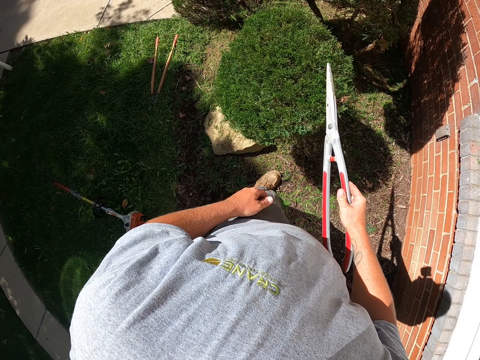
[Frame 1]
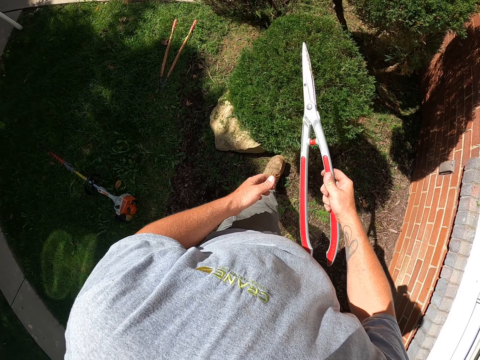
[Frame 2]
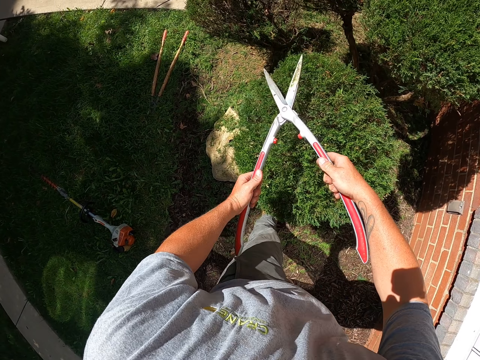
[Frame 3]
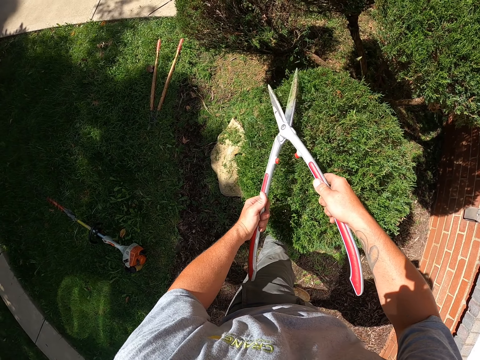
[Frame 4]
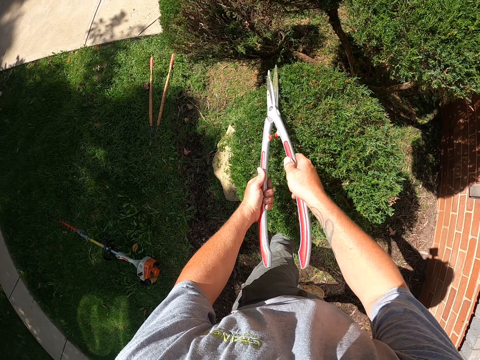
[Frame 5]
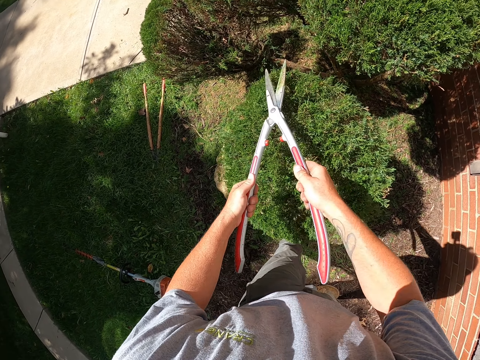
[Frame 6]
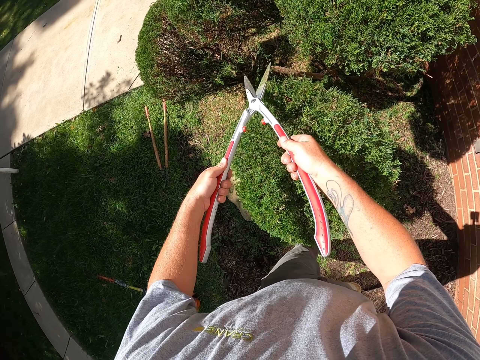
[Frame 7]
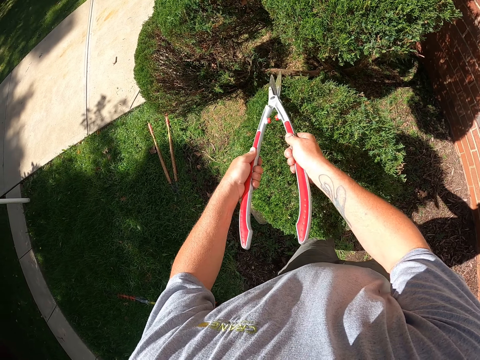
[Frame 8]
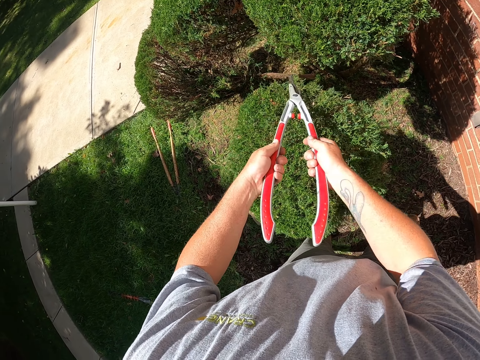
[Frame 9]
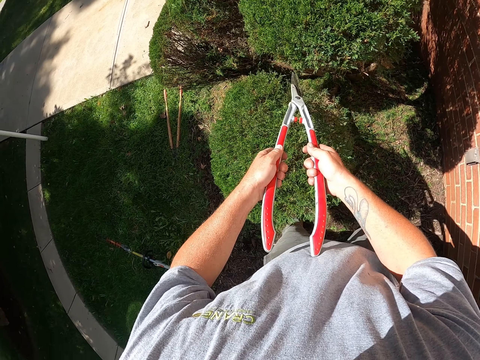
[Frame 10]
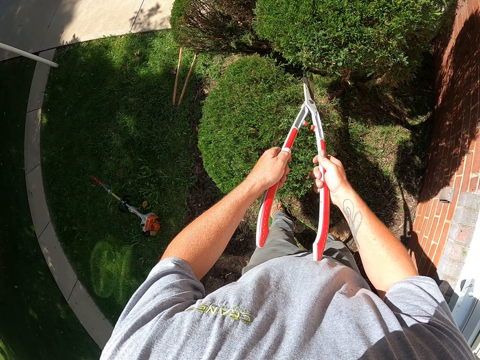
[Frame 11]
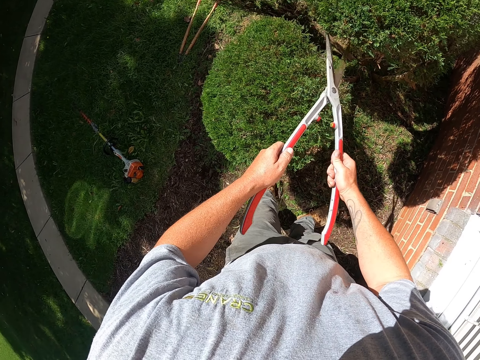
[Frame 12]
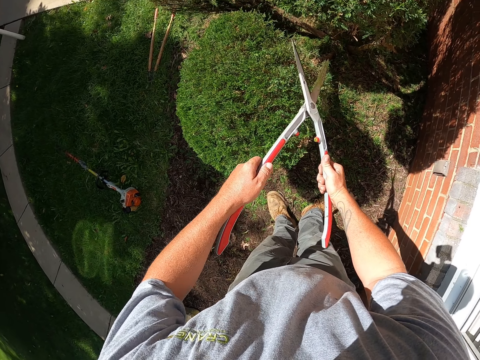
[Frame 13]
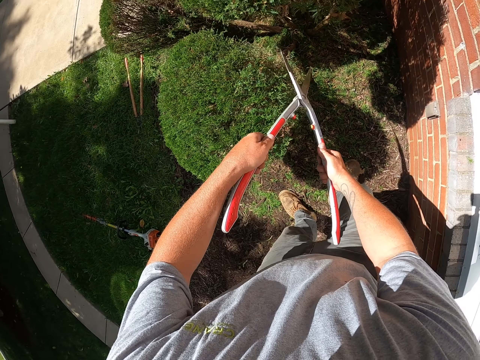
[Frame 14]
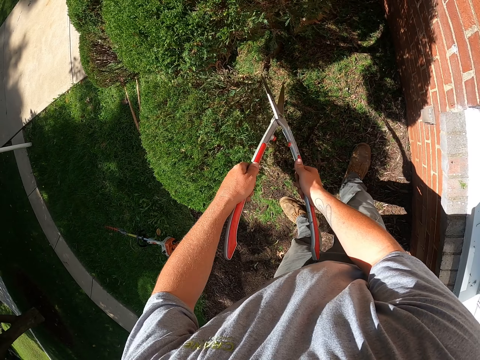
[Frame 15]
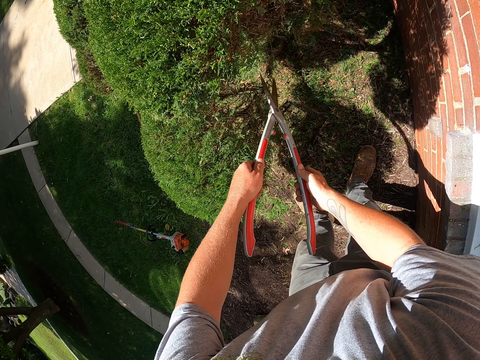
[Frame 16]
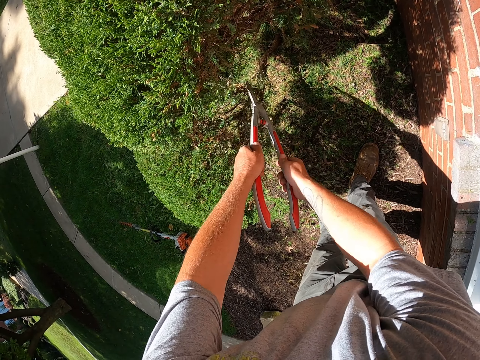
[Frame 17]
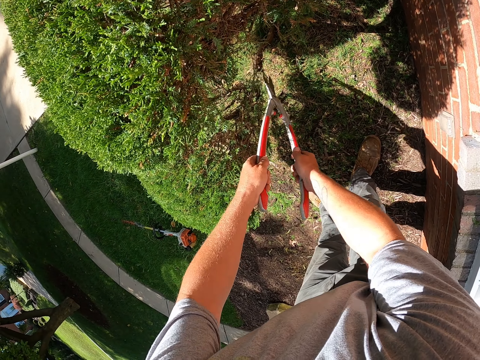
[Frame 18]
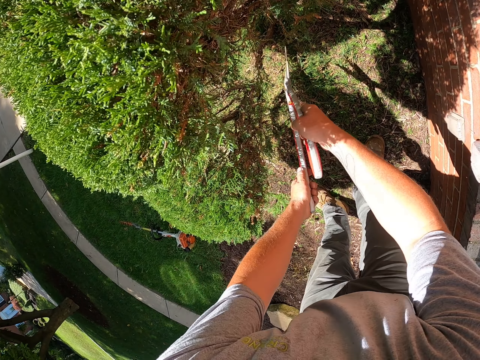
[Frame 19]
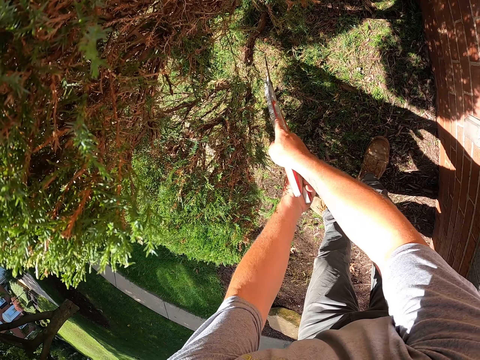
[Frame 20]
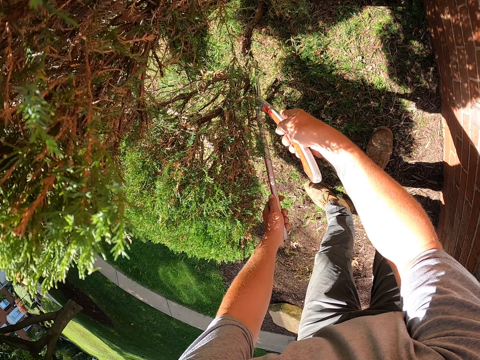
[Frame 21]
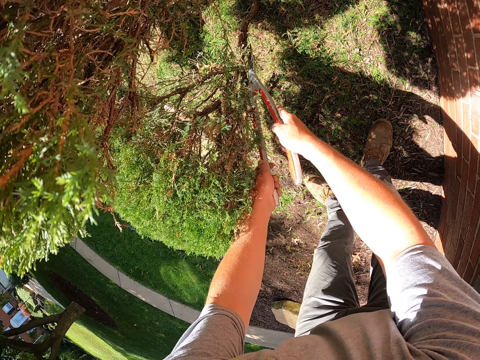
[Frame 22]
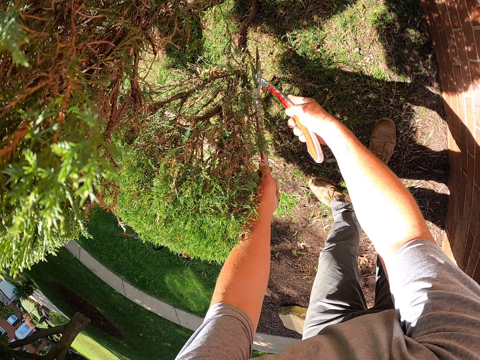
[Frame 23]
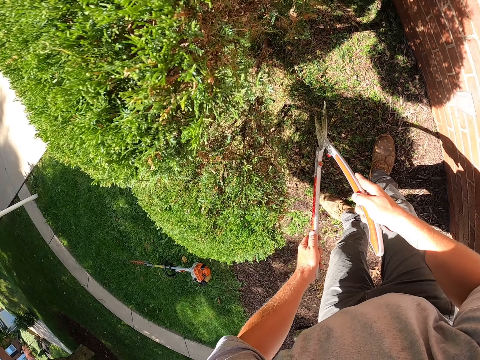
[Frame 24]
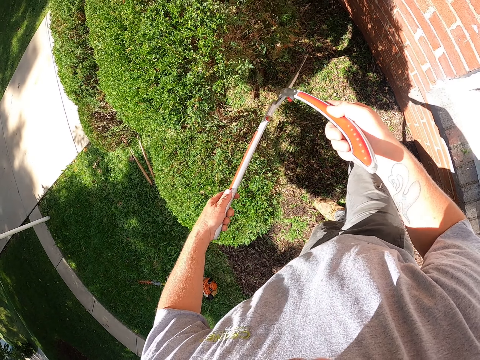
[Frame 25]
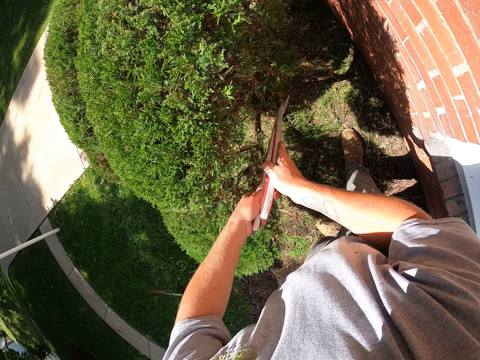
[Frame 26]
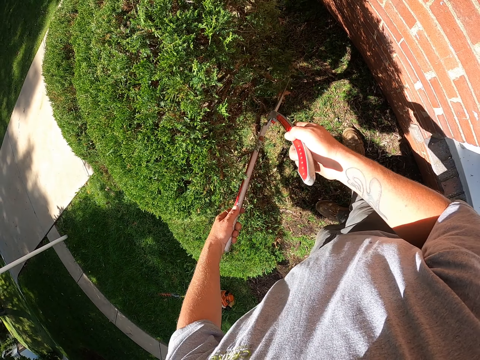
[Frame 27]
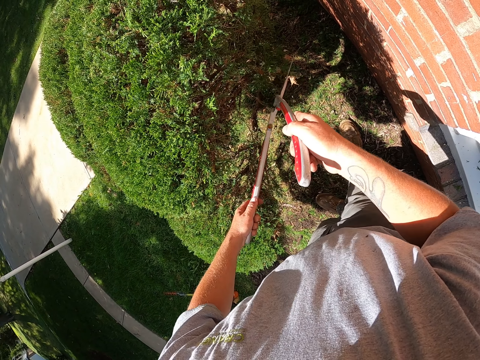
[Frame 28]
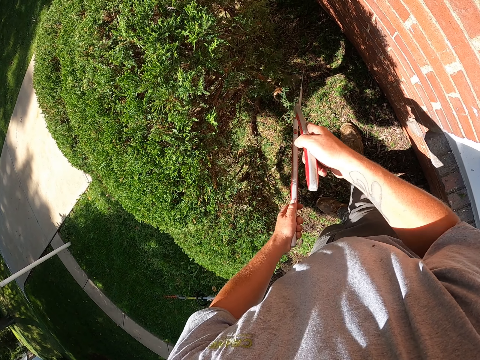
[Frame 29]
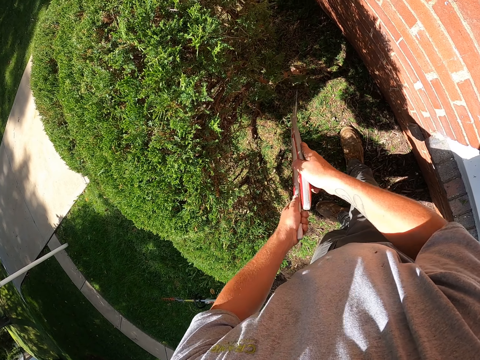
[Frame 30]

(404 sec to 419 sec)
The camera wearer holds the shrub clippers. They trim the shrub with the shrub clippers.

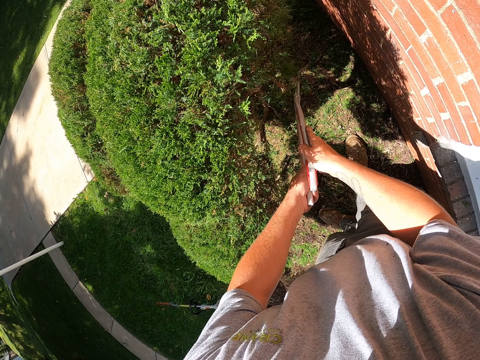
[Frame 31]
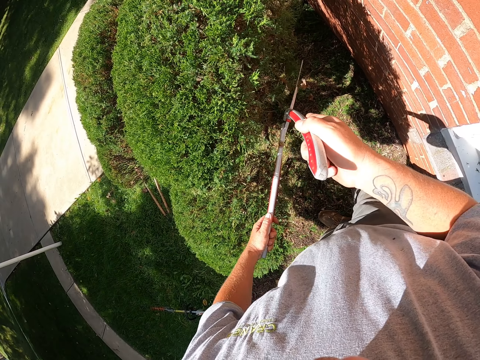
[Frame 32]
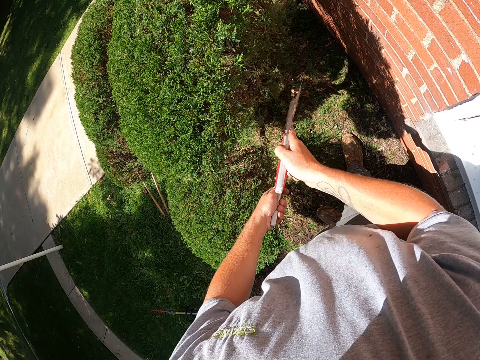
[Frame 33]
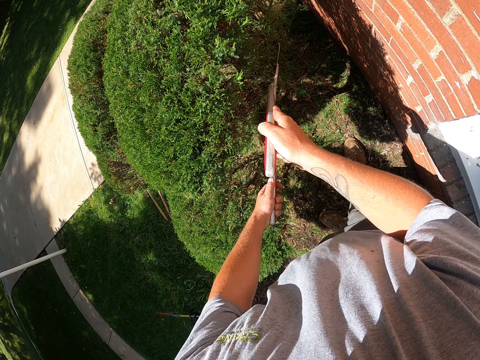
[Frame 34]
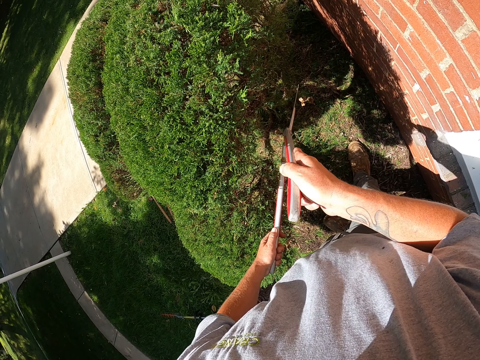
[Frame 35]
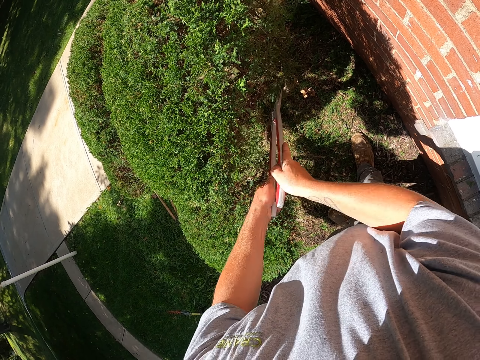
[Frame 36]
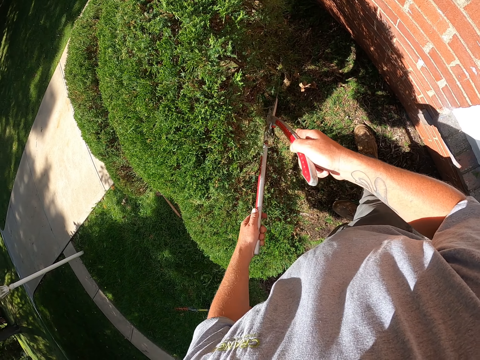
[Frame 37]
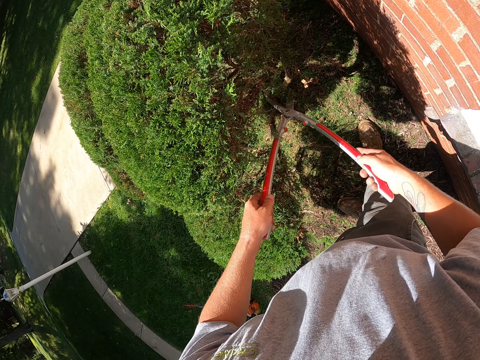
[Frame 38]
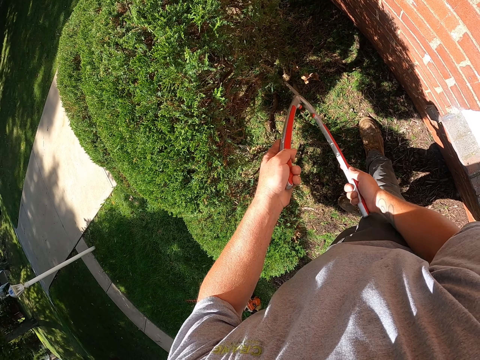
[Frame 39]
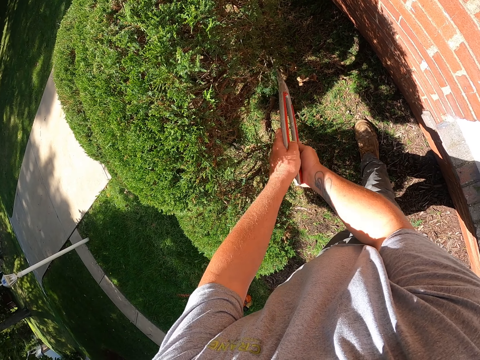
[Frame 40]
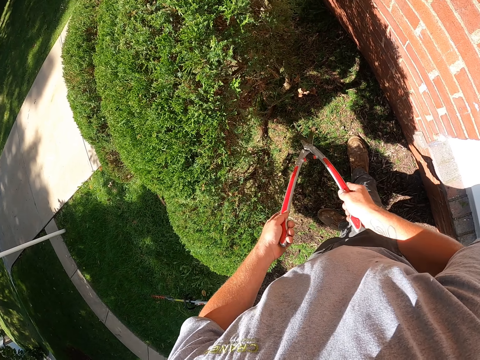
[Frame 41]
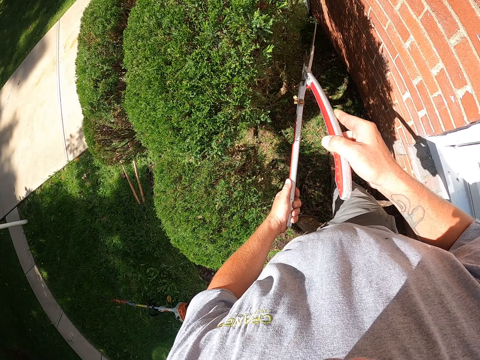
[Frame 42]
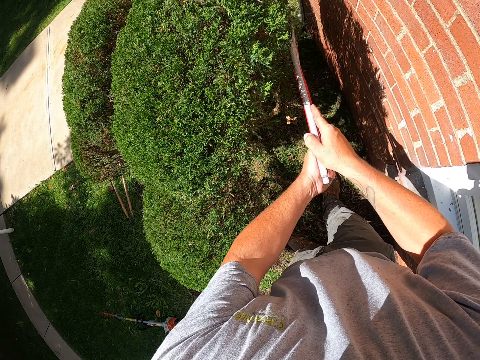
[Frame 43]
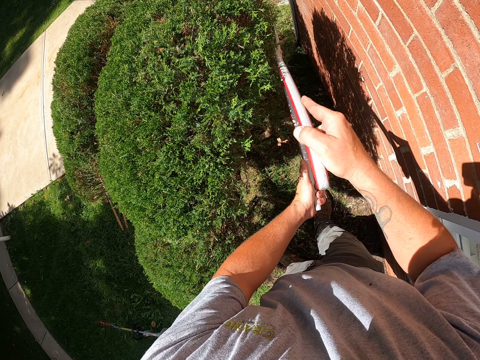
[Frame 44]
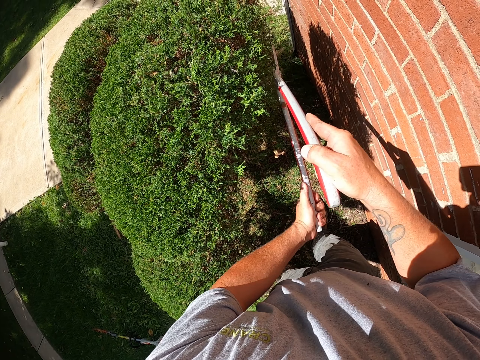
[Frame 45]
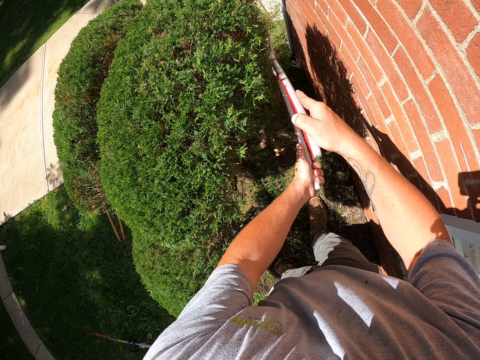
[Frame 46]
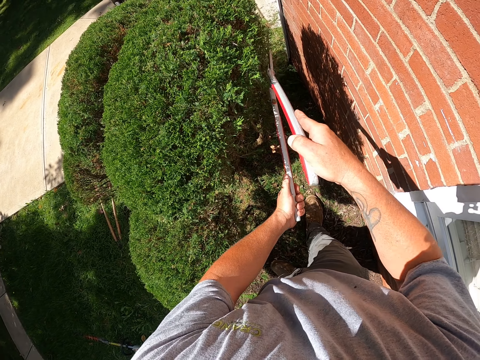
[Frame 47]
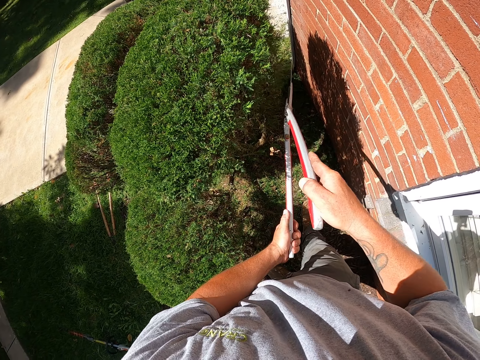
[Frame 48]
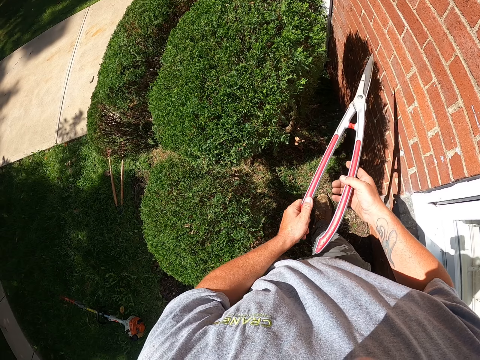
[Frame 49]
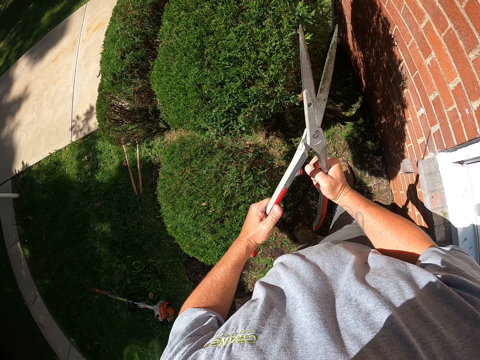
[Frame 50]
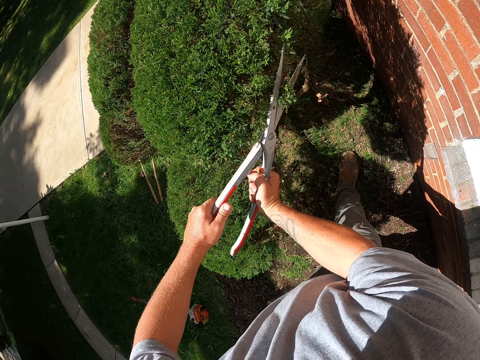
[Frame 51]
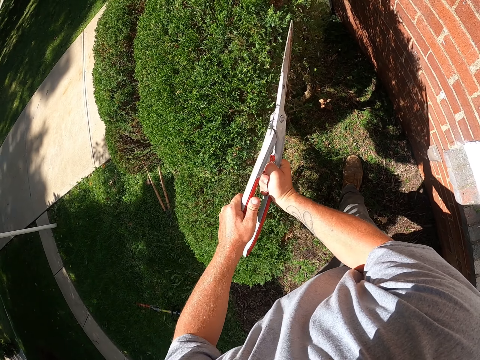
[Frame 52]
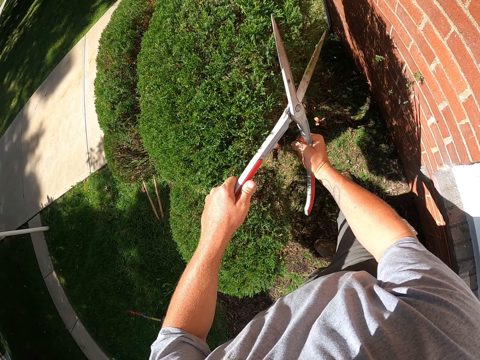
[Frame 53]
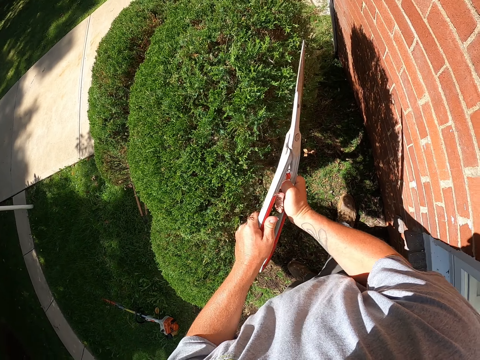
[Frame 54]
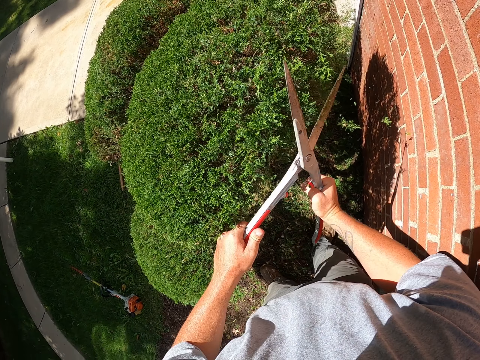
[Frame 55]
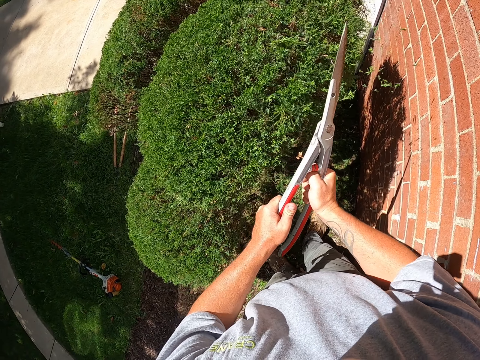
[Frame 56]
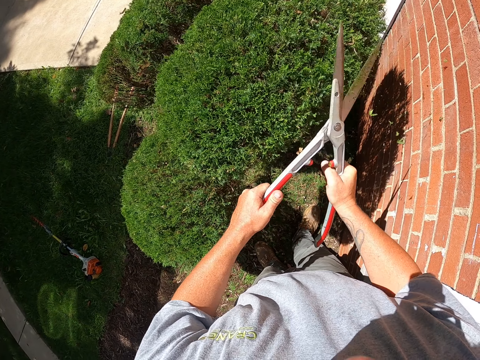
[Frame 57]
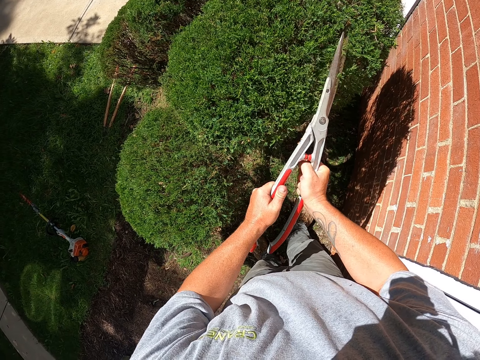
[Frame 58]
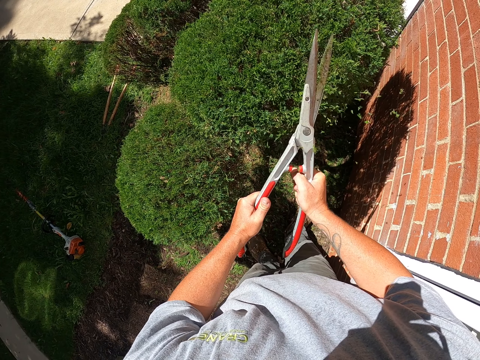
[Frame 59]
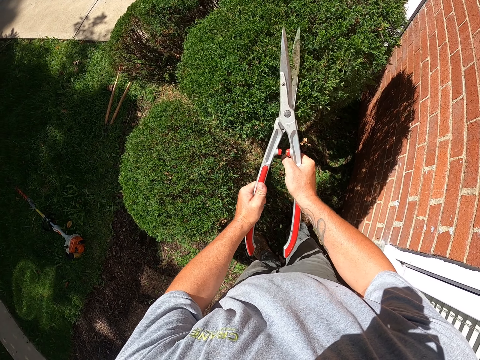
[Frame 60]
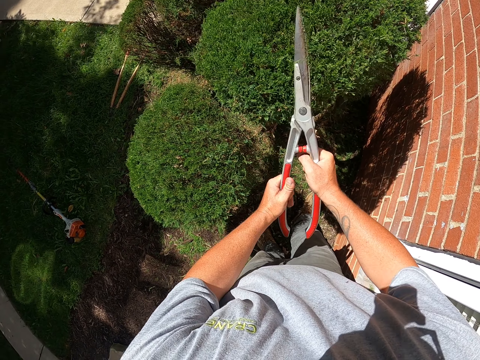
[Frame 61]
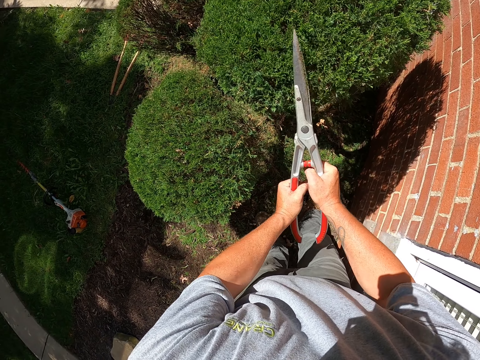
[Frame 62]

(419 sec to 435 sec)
The camera wearer trims the shrub with the shrub clippers. They hold the shrub clippers. They trim the shrub with the shrub clippers.
